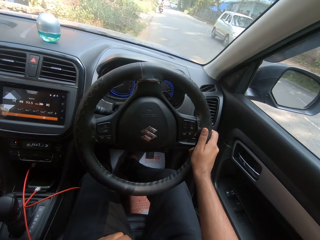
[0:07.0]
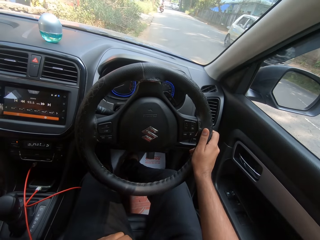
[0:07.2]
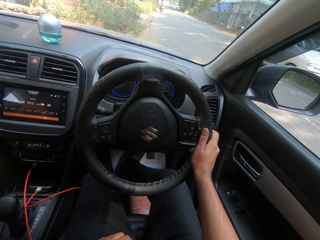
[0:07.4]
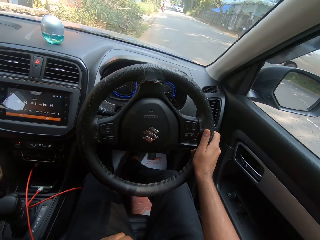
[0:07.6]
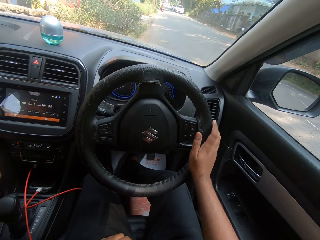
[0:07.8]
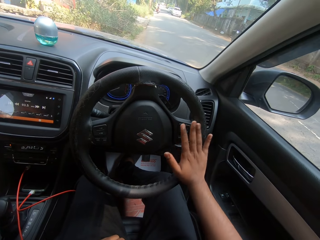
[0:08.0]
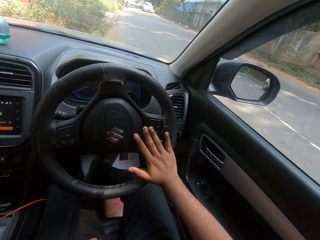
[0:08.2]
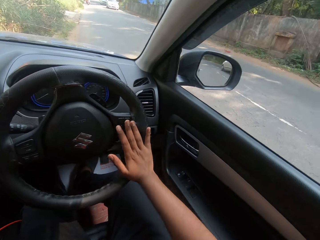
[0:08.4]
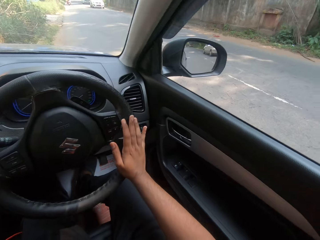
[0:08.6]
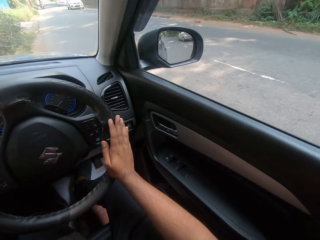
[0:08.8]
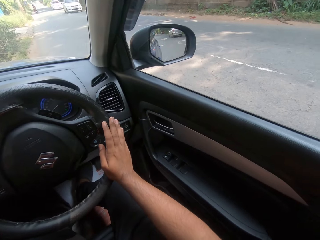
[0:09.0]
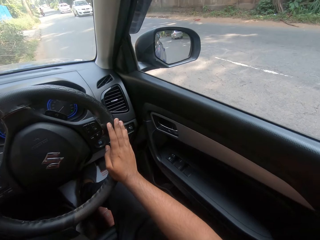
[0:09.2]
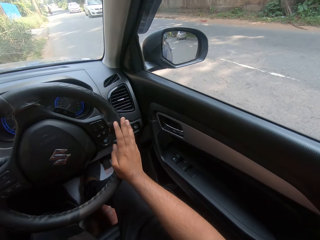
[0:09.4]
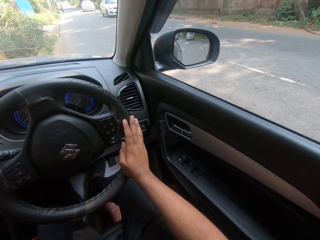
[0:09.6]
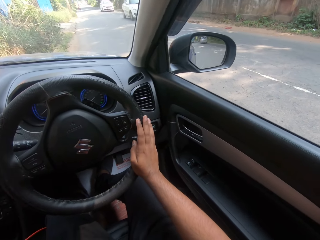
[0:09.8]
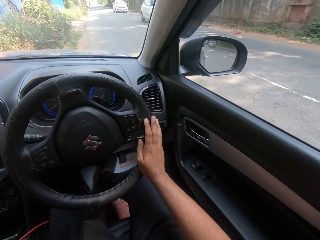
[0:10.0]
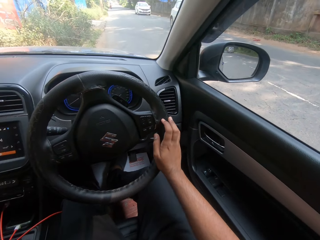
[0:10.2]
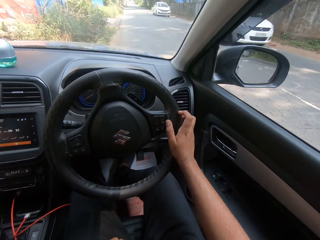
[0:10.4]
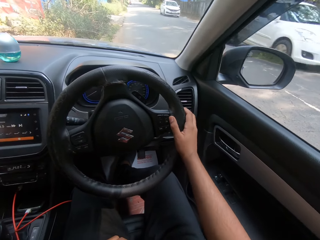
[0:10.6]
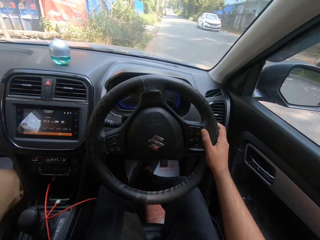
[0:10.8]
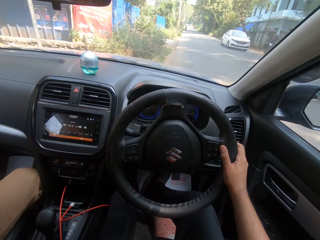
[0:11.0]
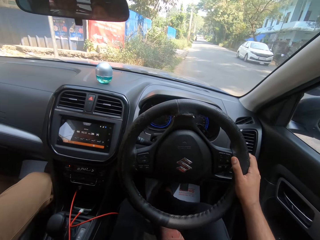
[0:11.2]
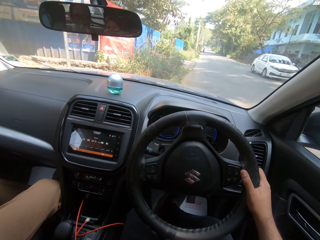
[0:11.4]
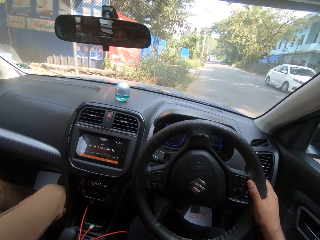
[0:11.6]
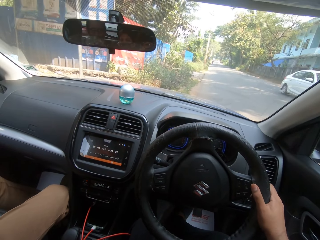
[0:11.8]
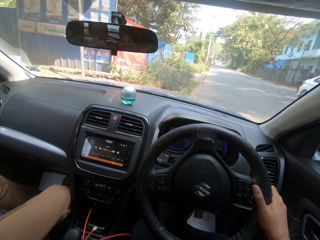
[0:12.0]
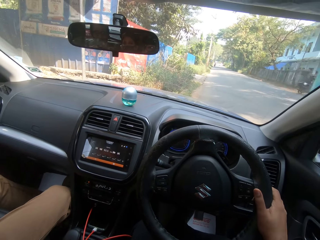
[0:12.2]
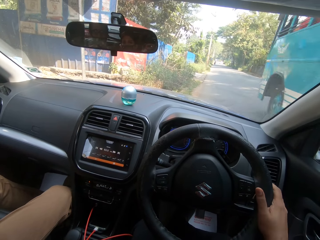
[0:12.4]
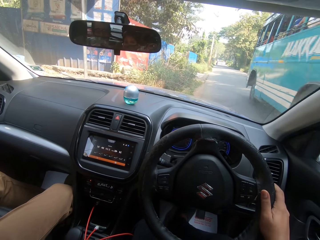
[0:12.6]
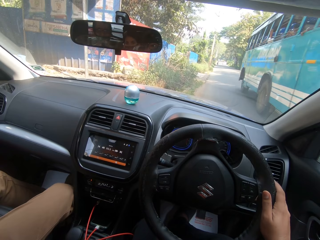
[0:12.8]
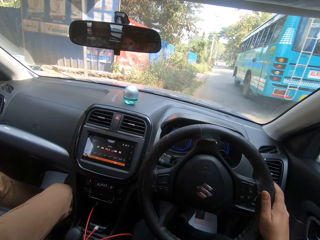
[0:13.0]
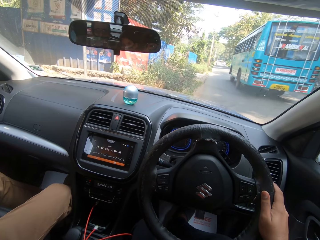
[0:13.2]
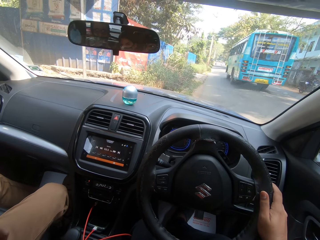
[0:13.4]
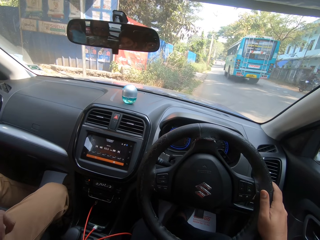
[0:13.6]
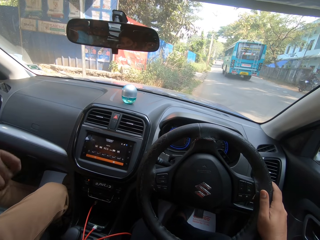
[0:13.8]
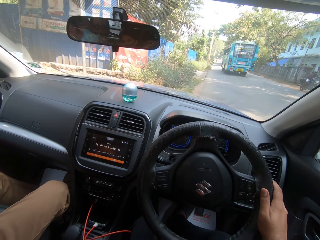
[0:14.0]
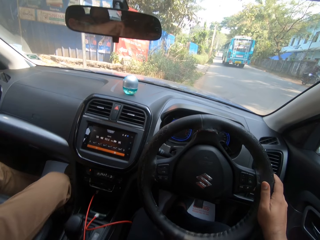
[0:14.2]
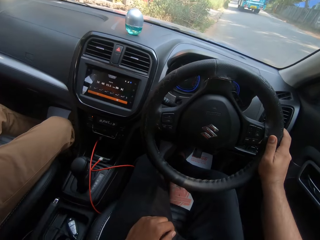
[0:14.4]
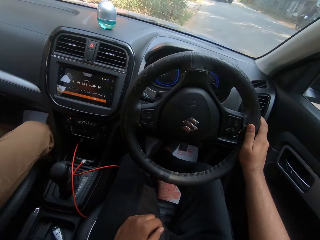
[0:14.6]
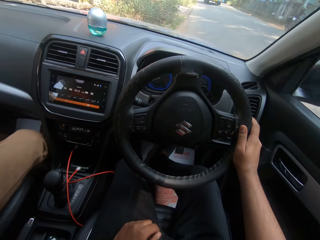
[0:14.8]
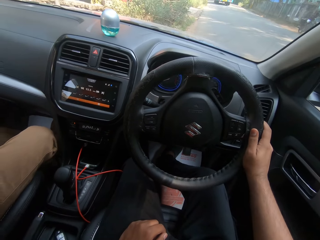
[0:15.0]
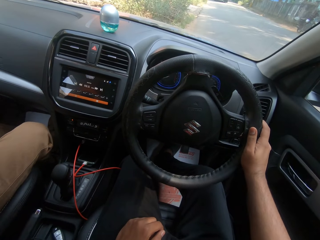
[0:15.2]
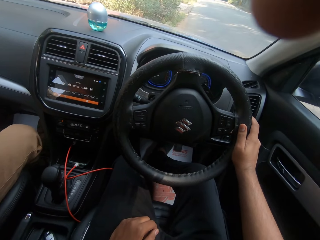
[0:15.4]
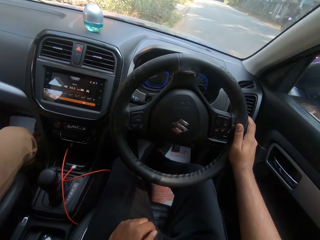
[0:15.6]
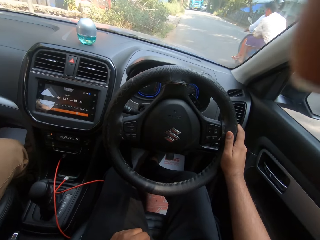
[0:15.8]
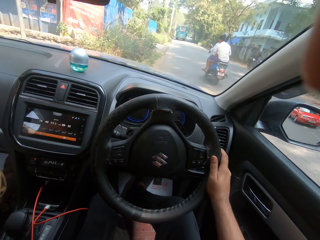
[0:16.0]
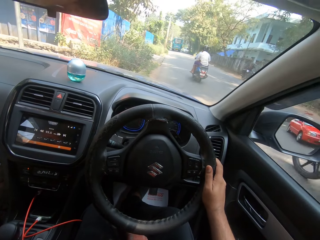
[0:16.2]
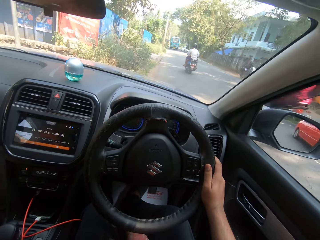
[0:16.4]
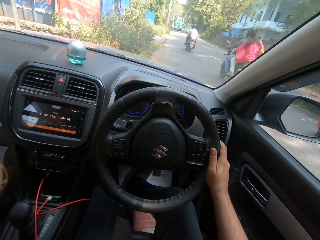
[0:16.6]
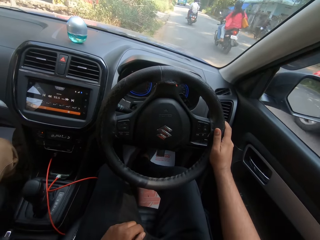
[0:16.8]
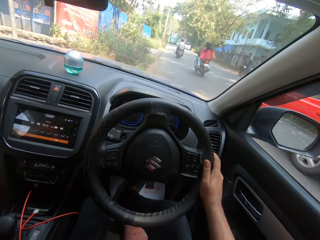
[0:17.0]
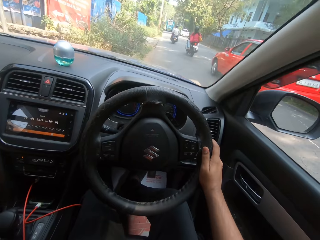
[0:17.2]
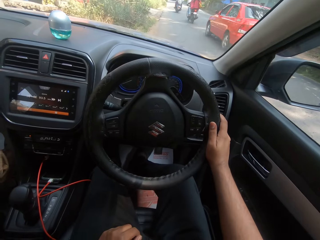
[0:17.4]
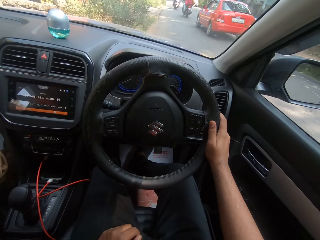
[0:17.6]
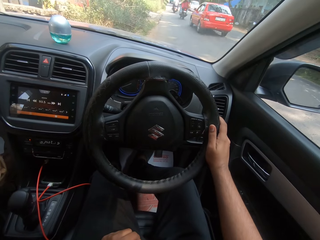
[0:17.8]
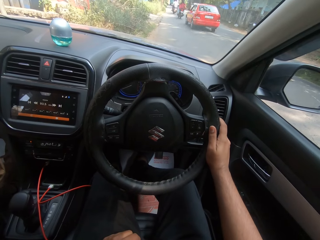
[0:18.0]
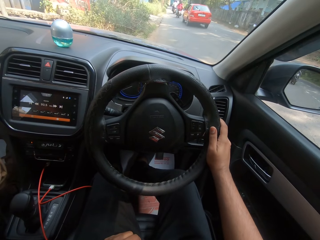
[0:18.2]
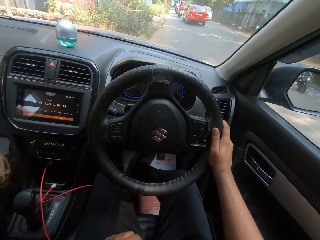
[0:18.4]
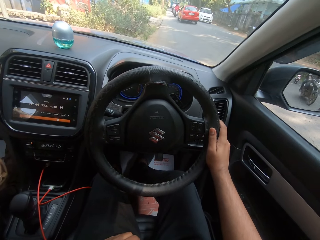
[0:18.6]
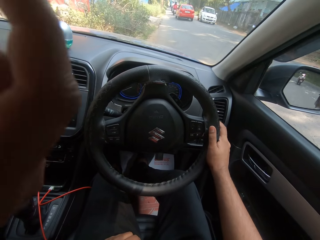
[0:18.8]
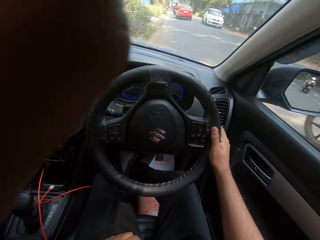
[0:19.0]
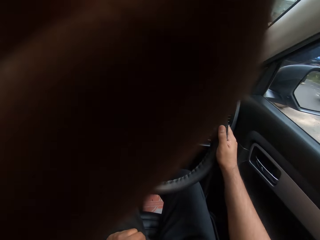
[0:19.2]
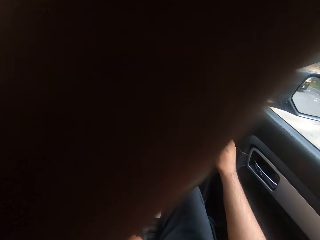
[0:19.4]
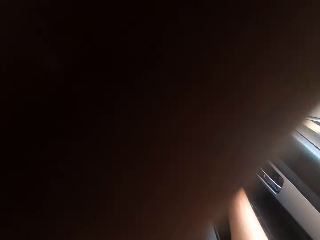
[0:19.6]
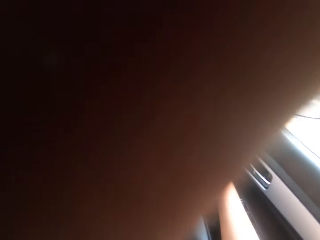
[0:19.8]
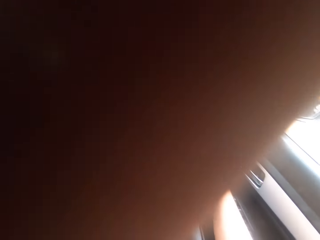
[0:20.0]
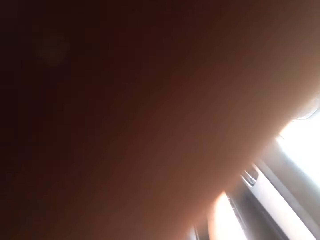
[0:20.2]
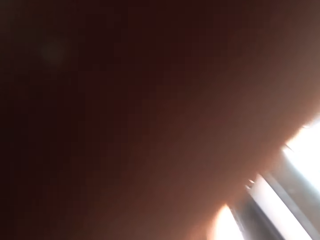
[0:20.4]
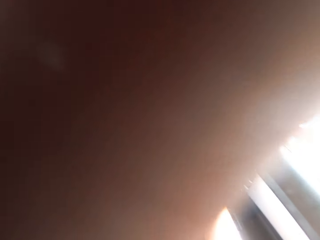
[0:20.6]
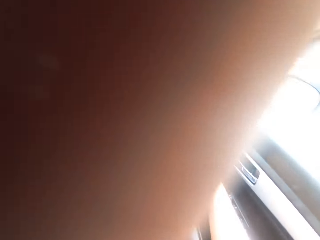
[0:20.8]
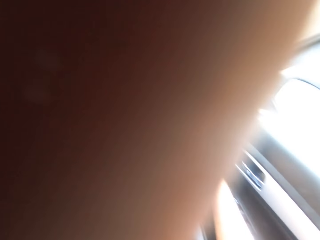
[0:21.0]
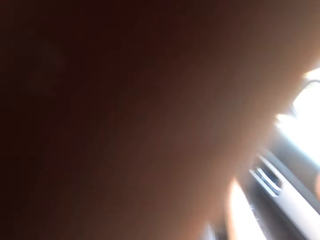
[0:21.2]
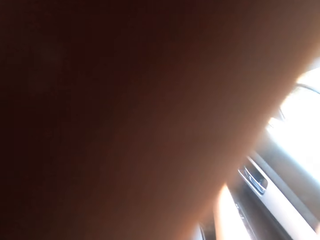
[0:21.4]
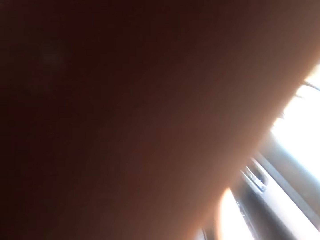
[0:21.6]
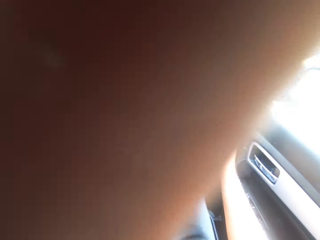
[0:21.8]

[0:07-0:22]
A car drives past the camera wearer. The camera wearer interacts with a man. A car drives past the camera wearer. A car drives past them again. A bus drives past them. A motorcycle drives past them. A motorcycle drives past them again. A car drives past them. A motorcycle drives past them.

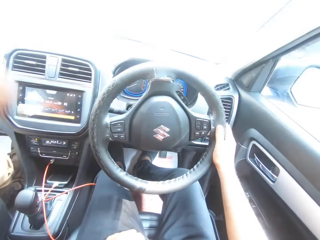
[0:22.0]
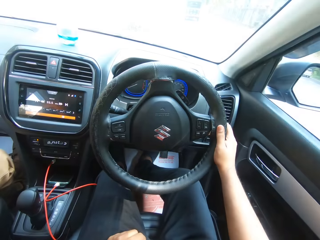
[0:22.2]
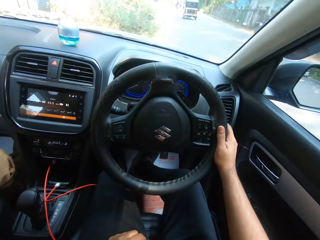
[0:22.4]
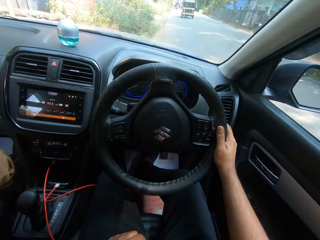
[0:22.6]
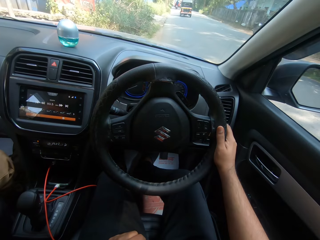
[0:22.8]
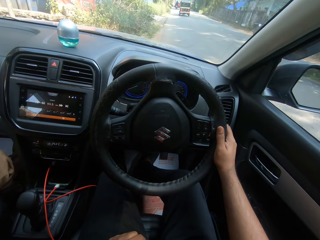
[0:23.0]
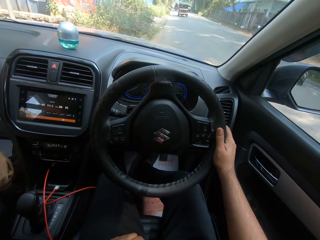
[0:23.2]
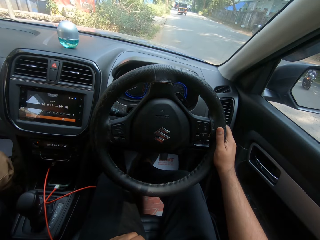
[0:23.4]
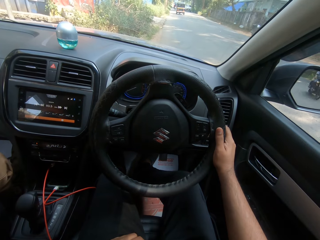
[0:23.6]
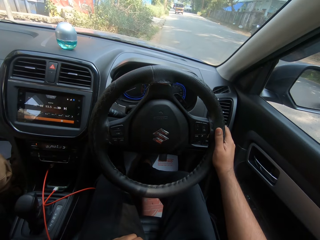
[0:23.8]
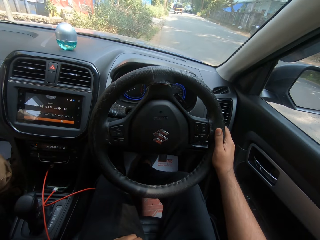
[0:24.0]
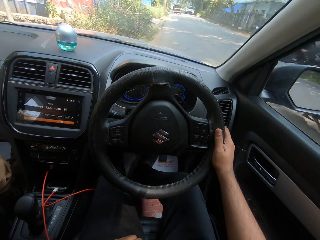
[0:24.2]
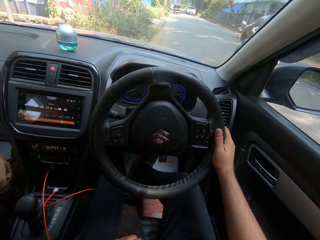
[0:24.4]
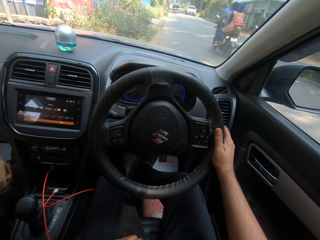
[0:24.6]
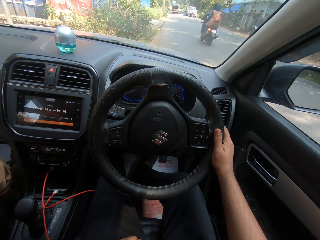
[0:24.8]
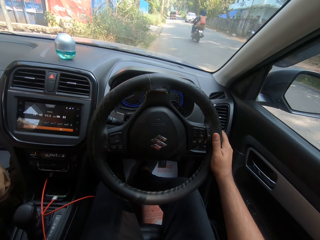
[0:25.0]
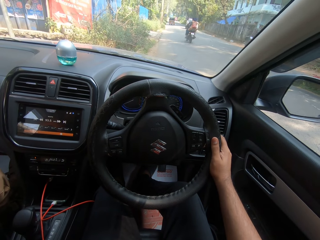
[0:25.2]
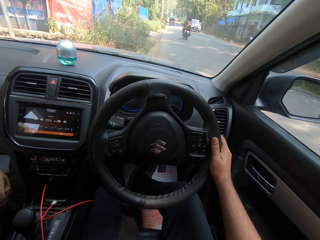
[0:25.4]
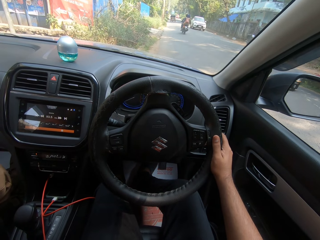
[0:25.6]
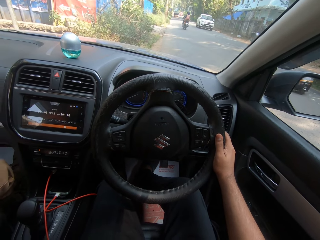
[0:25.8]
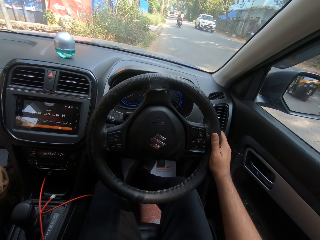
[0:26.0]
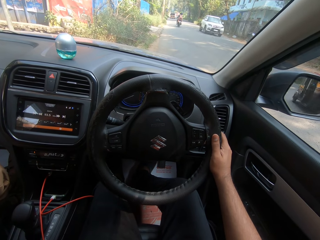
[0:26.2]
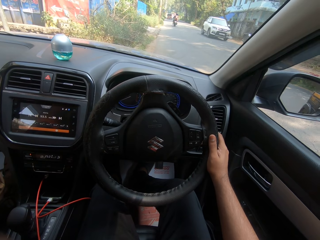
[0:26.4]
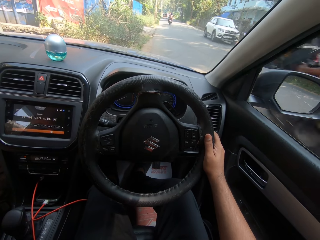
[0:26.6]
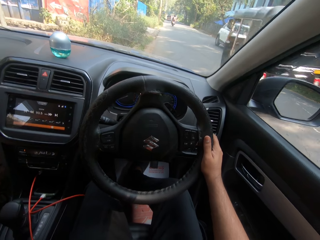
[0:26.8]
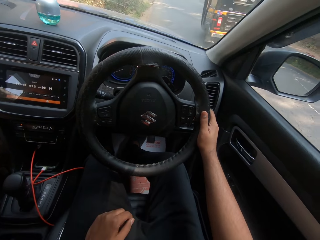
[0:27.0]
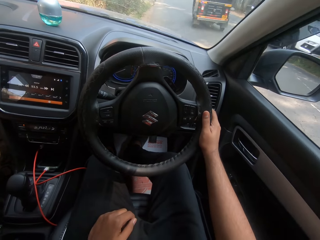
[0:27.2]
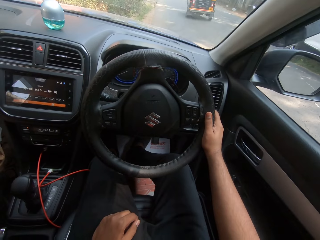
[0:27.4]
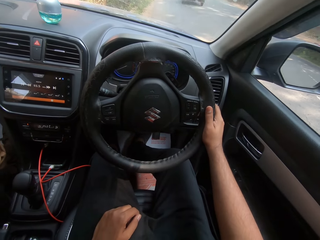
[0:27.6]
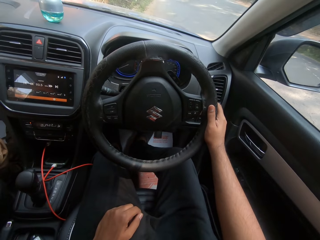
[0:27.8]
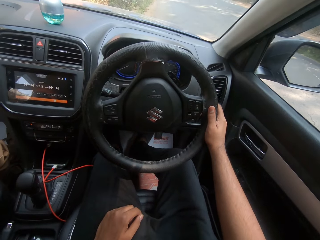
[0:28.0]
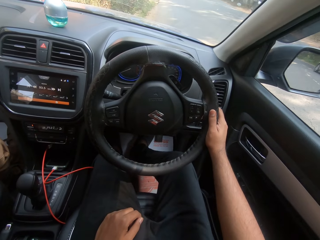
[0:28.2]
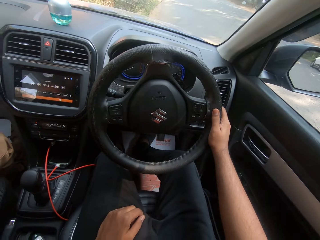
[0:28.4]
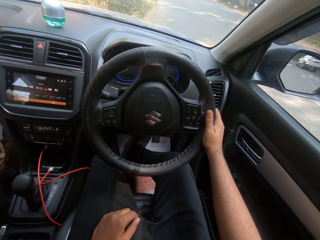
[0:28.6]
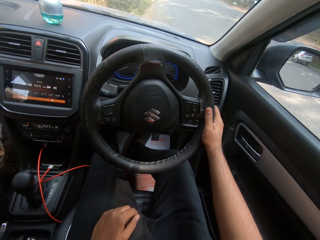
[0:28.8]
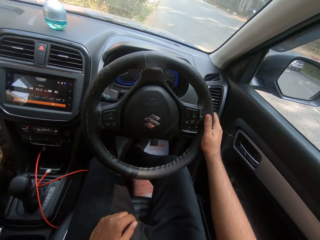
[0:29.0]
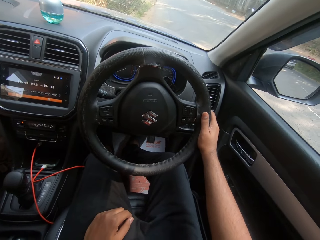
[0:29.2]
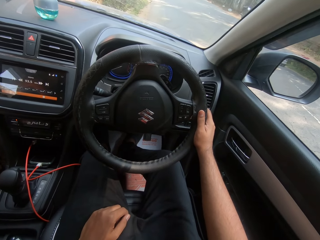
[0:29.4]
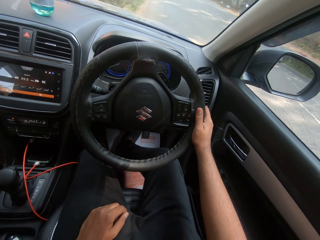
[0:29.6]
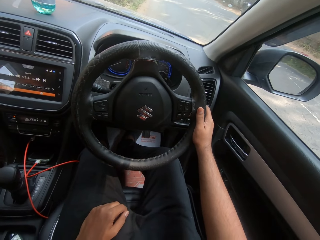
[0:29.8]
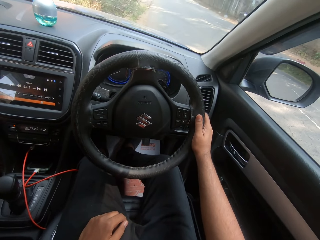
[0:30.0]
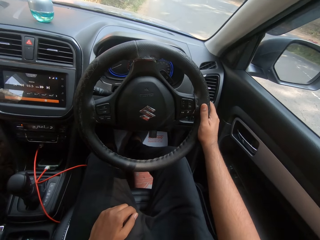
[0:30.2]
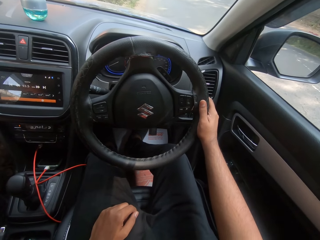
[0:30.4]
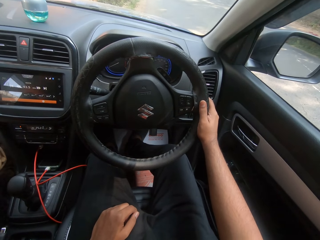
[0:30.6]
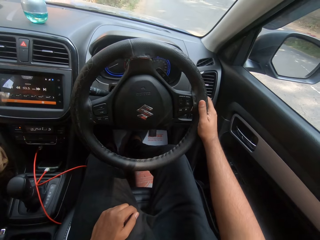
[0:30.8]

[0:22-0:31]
A motorcycle drives past the camera wearer. A tricycle drives past them. A car drives past them.
